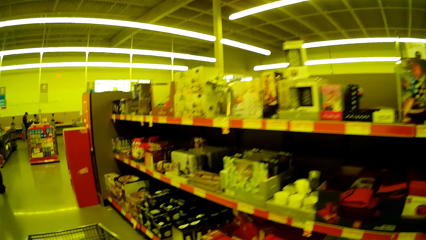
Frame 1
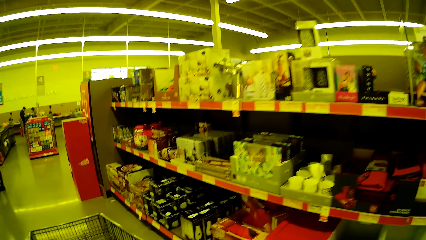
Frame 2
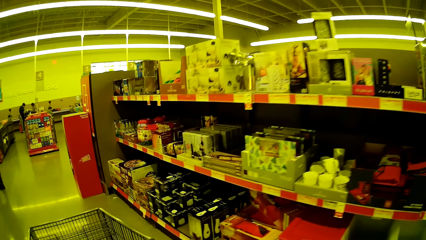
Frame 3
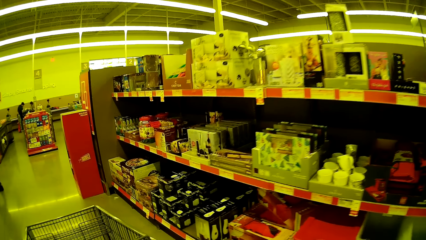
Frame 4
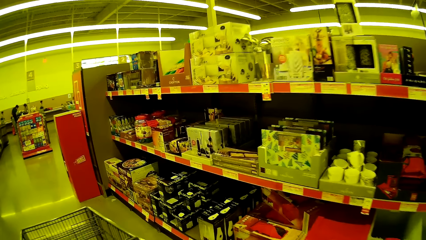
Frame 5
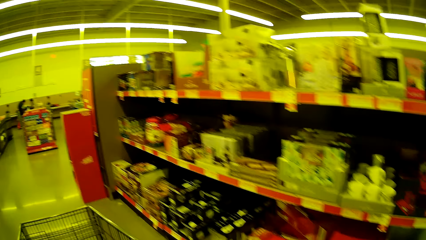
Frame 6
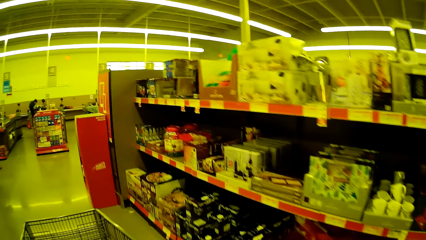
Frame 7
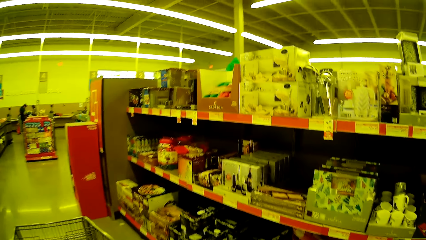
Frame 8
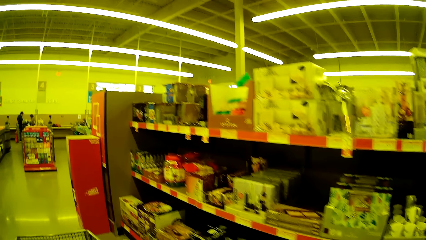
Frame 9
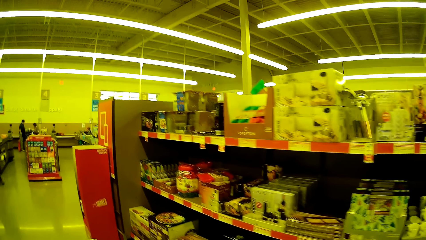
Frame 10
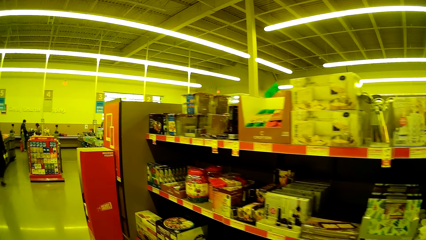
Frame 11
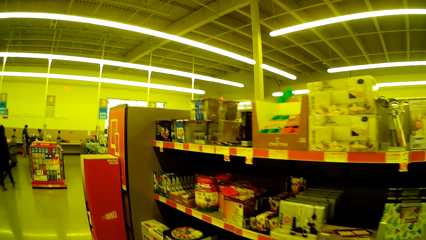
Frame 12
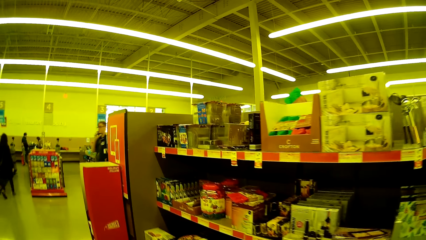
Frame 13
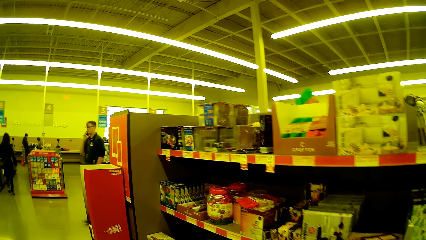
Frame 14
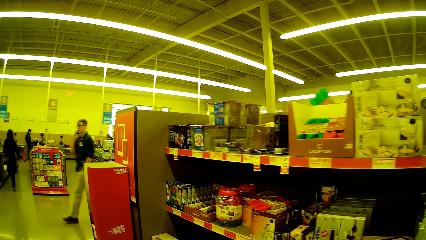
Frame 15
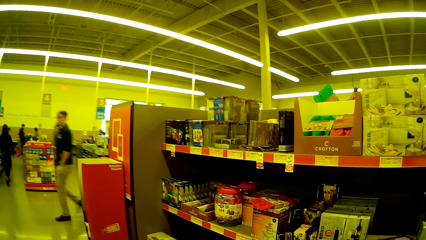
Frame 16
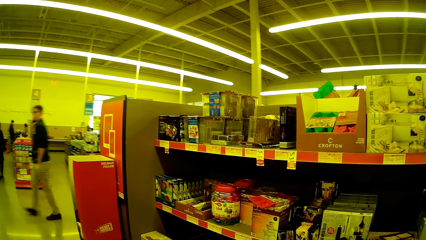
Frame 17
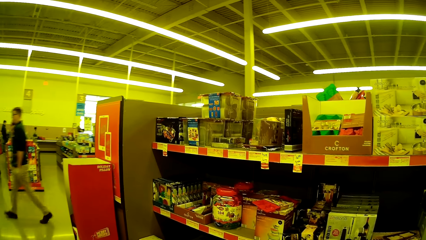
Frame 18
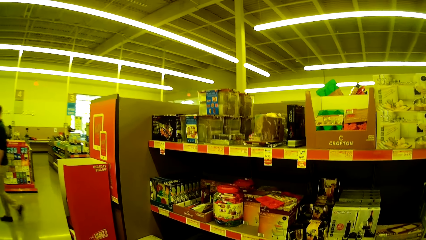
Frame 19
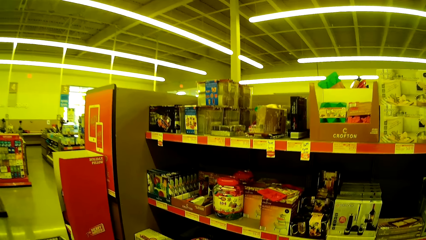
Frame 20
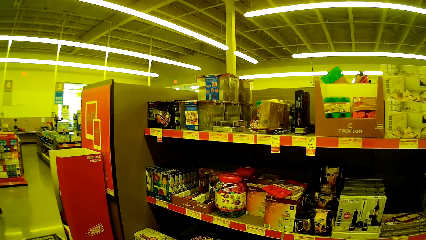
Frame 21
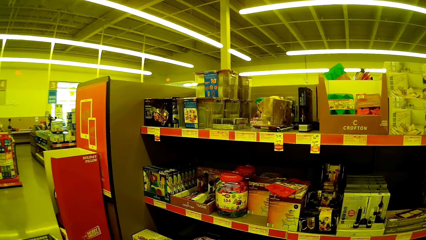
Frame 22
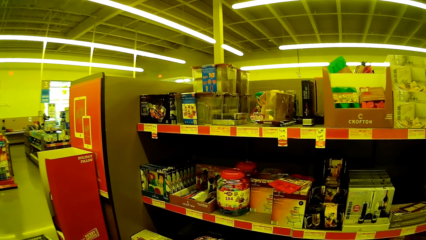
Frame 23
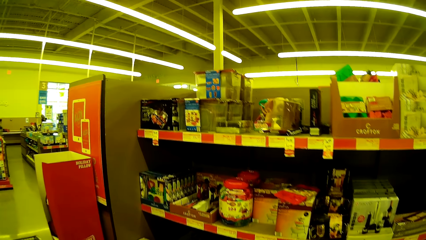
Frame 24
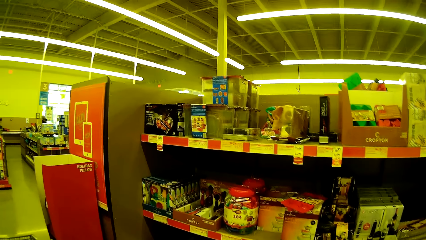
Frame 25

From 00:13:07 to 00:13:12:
The camera wearer pushes the trolley around. A lady walks in the supermarket. A man talks on the phone.

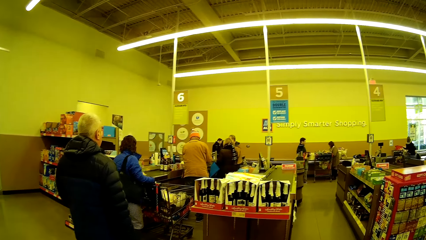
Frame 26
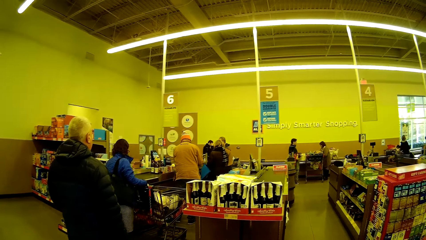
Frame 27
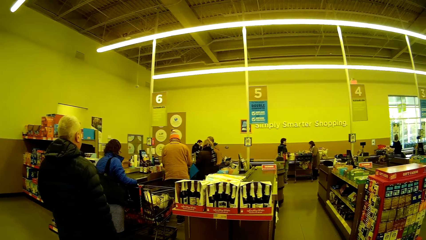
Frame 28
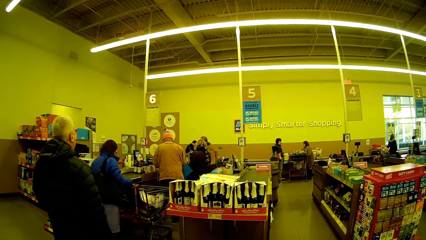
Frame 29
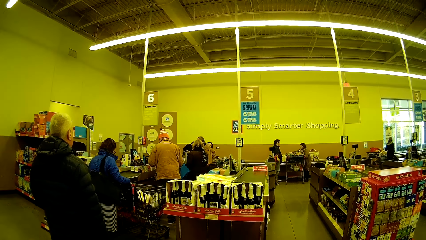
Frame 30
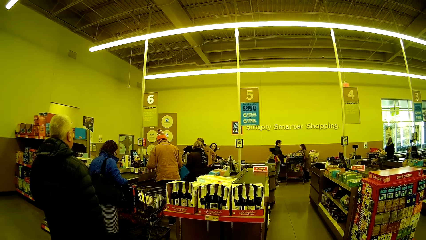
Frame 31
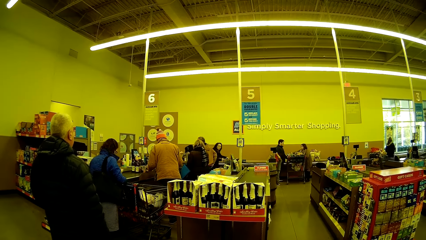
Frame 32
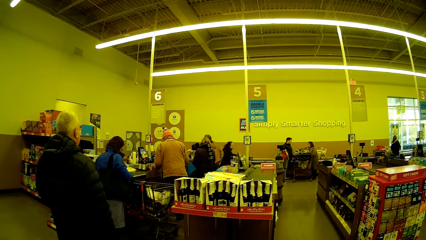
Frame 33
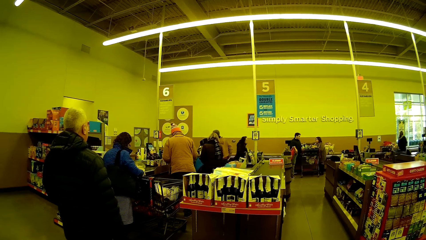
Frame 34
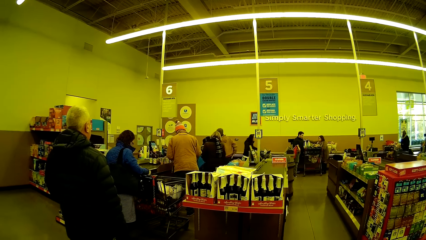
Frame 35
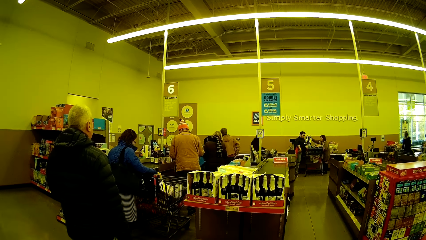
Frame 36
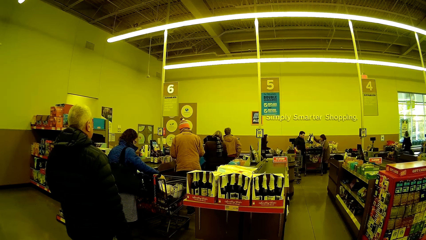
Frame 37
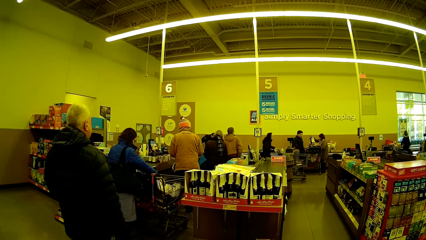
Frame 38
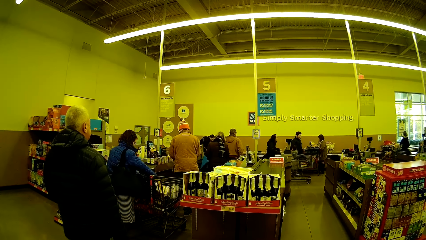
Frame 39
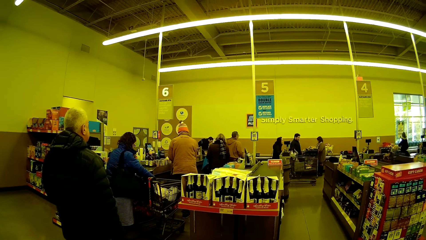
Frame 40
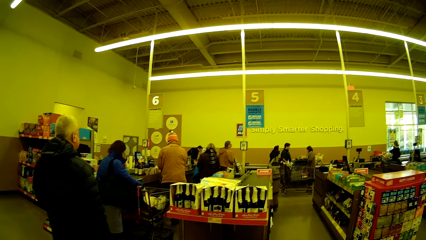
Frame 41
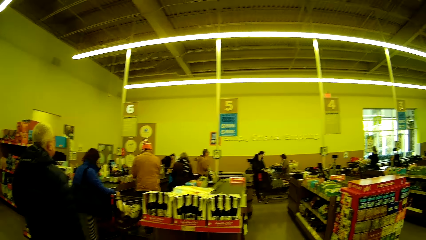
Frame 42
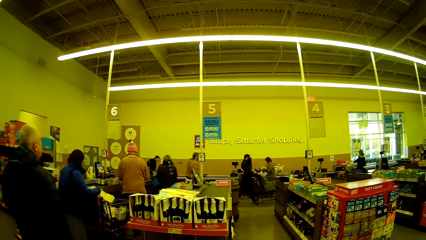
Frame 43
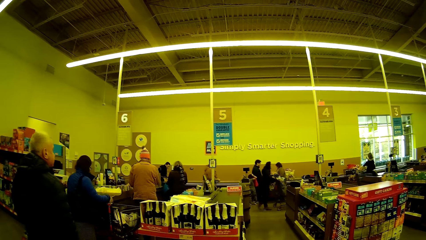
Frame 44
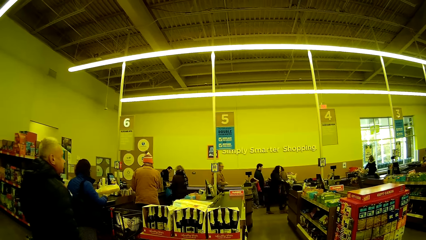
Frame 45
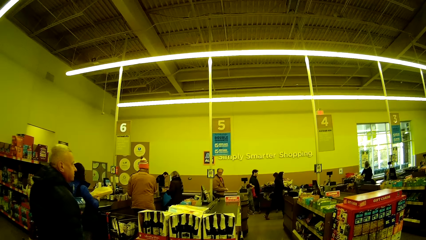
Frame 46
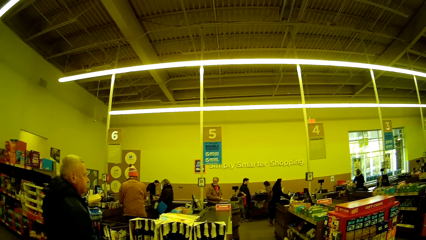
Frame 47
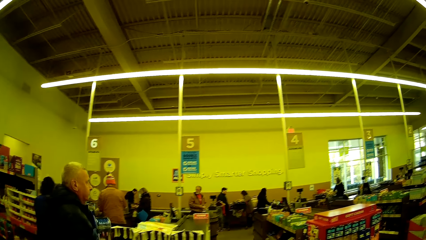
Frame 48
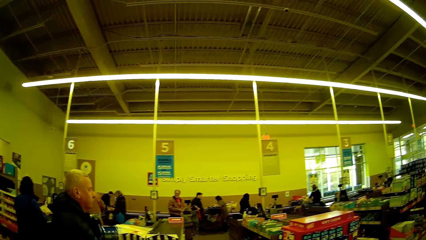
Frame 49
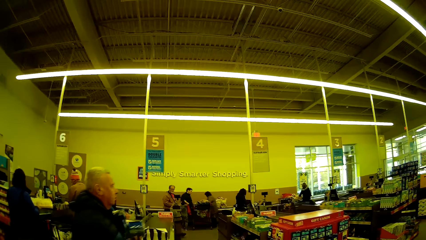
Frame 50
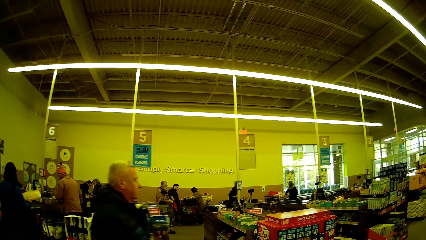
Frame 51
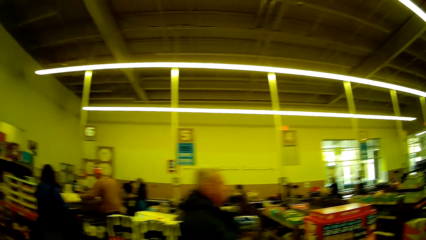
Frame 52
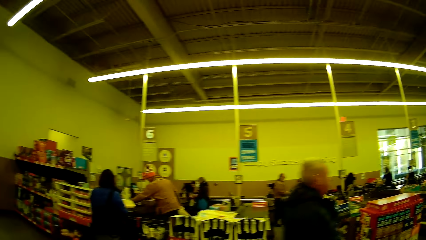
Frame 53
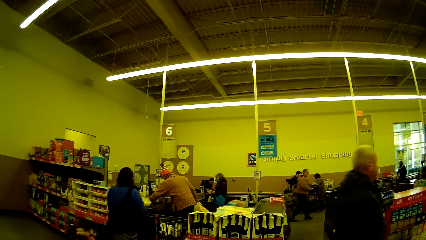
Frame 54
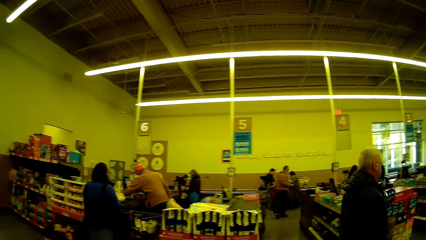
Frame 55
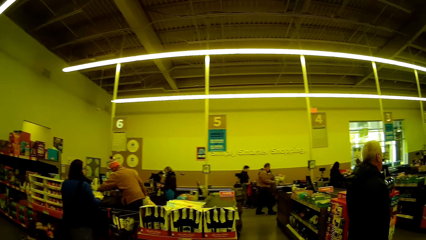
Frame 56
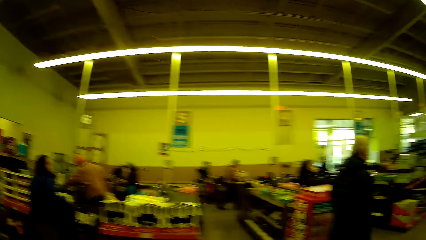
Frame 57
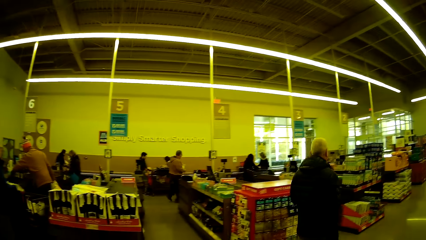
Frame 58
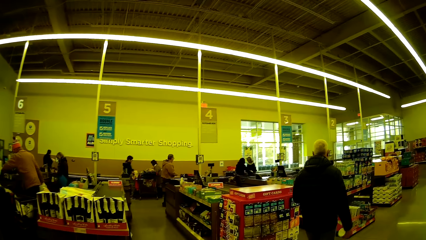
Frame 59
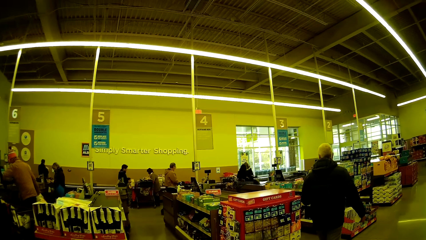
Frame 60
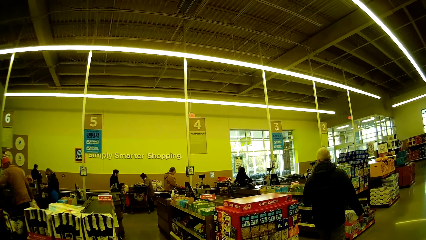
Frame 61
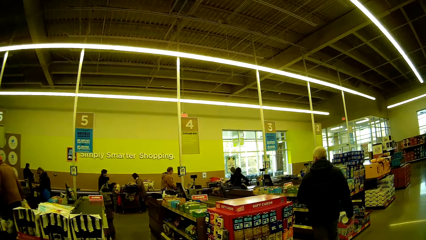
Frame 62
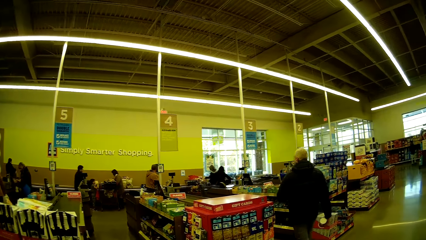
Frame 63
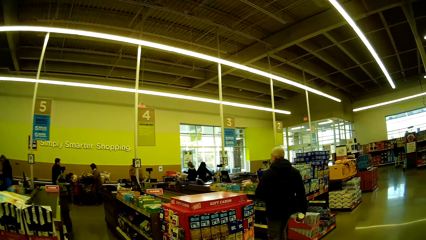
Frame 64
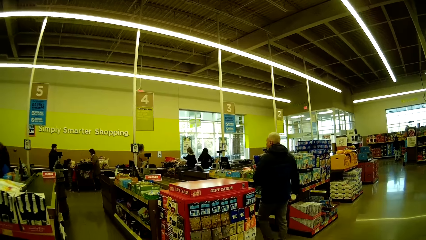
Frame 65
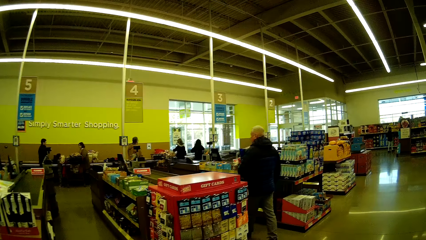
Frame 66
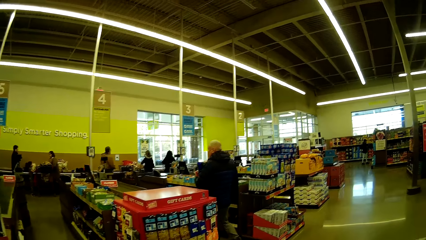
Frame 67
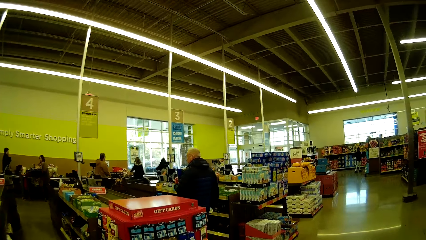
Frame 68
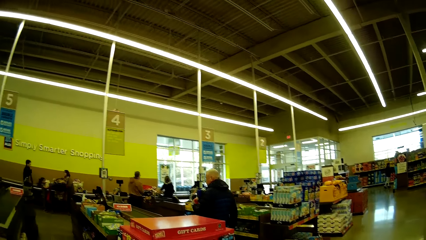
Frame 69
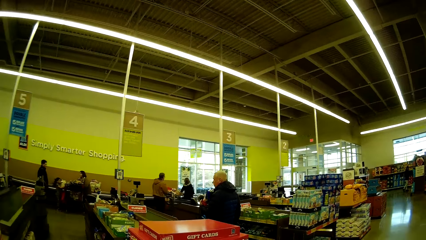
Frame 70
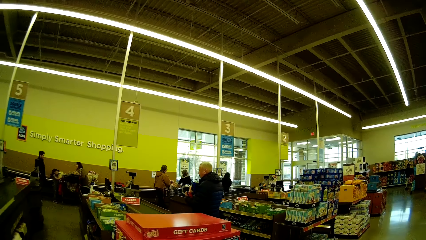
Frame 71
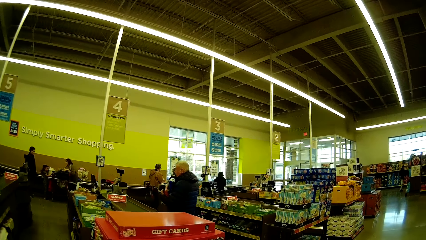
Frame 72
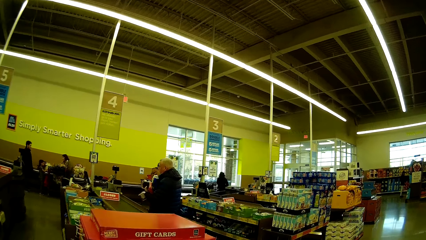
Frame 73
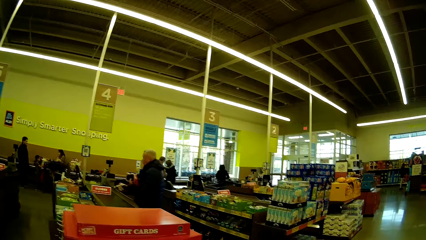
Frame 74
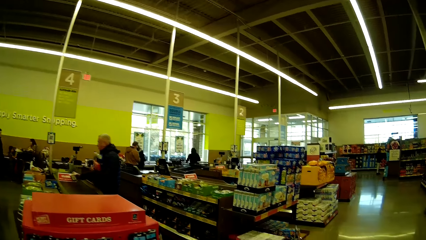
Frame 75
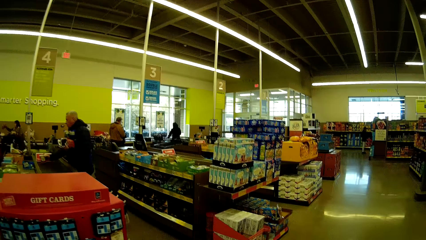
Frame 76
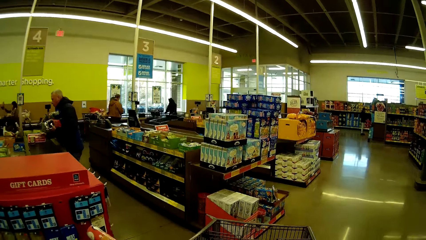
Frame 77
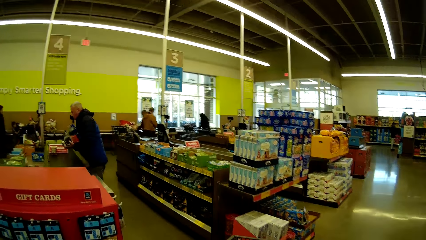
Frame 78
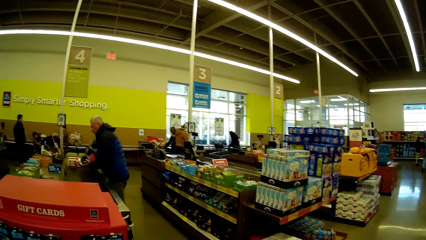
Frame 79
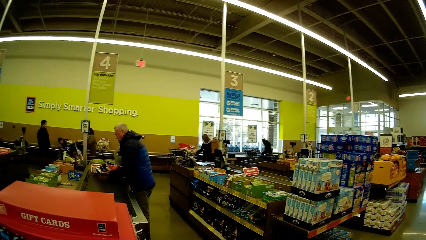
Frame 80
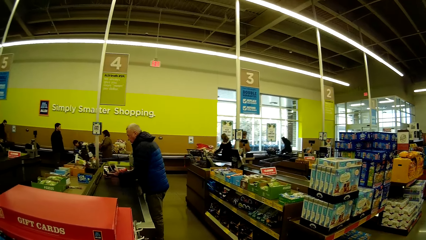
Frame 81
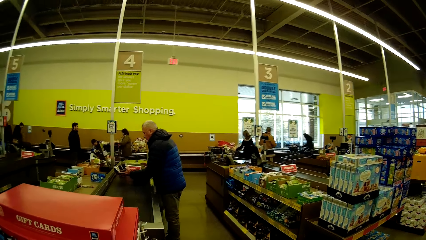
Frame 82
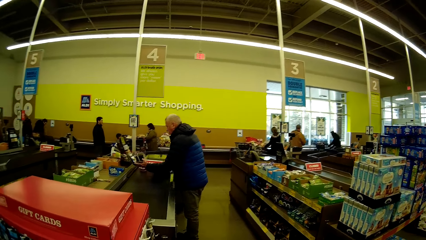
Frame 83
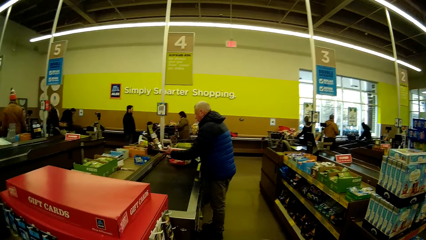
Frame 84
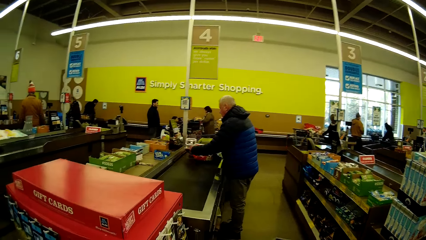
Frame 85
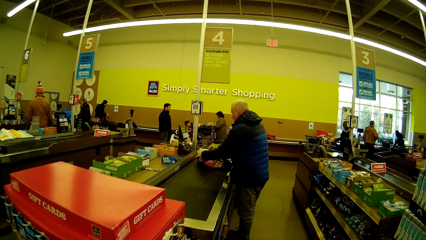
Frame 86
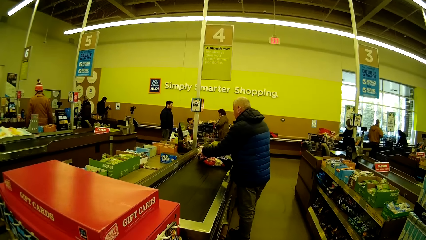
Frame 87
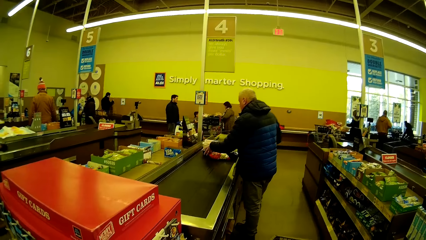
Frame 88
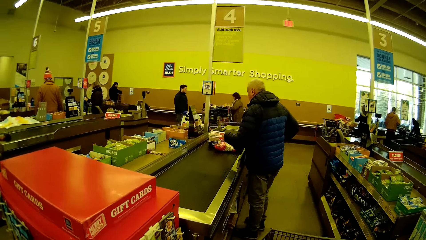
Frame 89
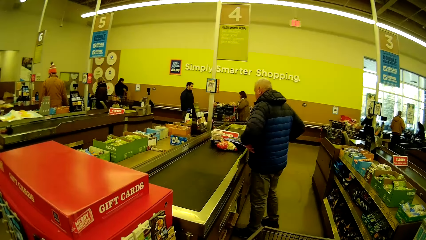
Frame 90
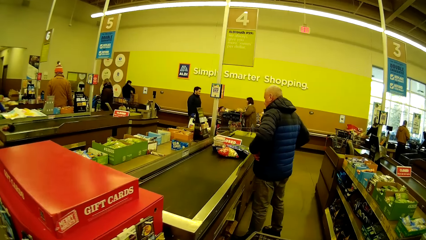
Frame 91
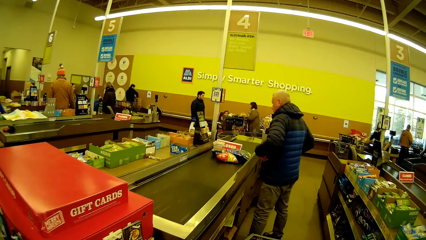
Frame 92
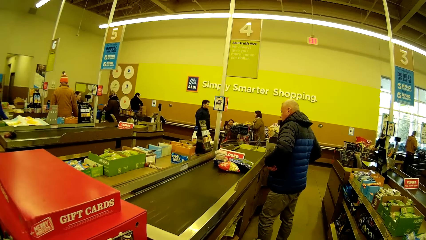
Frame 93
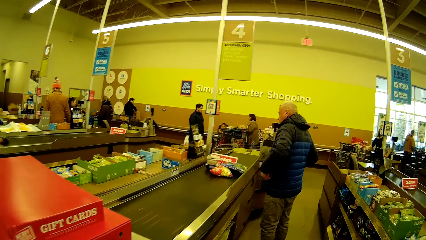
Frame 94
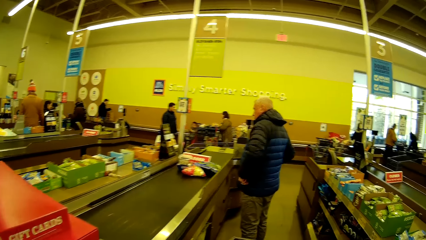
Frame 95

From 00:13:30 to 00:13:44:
The camera wearer looks around. They walk in the supermarket. They look around the supermarket. They push the trolley towards the cashier.
